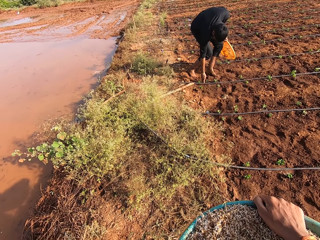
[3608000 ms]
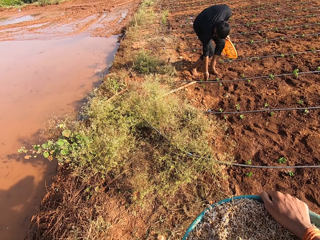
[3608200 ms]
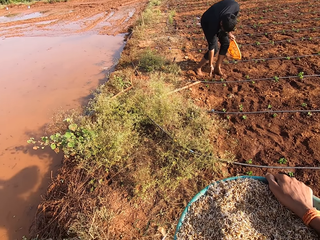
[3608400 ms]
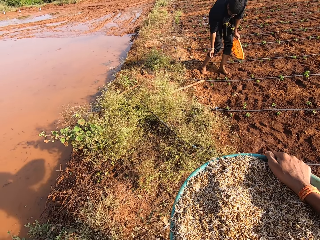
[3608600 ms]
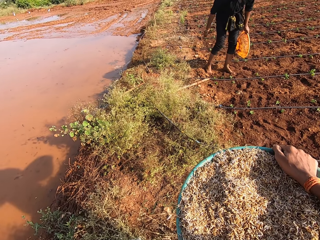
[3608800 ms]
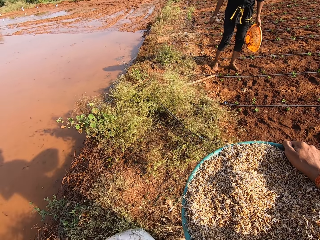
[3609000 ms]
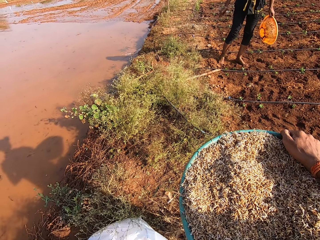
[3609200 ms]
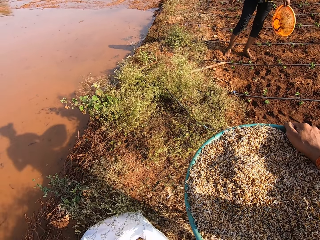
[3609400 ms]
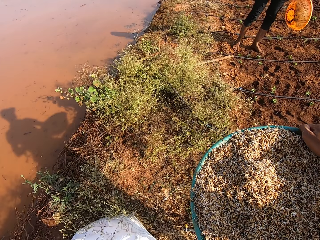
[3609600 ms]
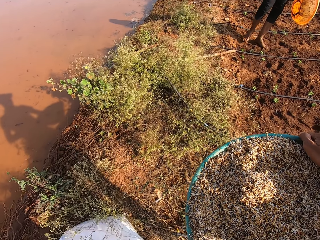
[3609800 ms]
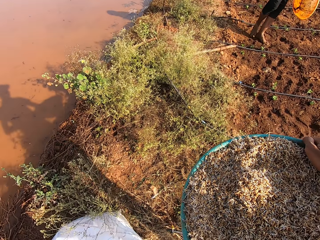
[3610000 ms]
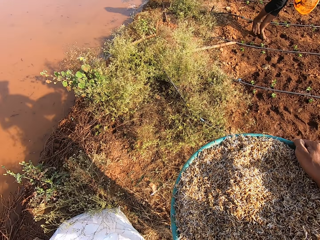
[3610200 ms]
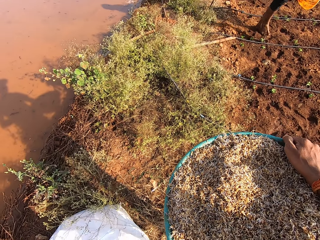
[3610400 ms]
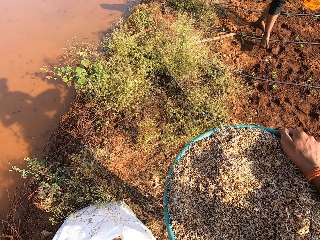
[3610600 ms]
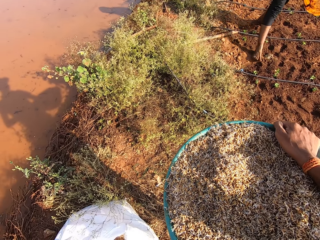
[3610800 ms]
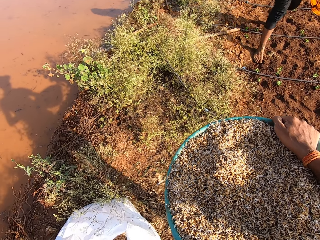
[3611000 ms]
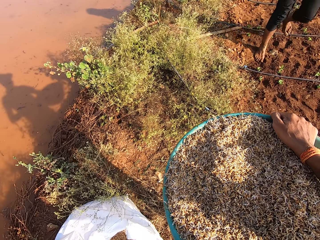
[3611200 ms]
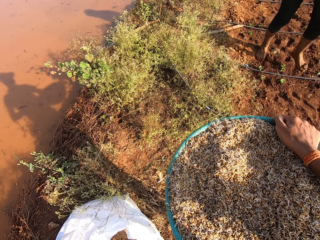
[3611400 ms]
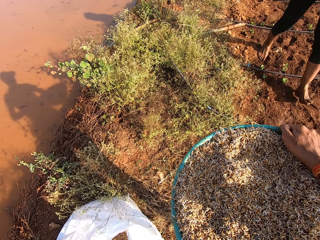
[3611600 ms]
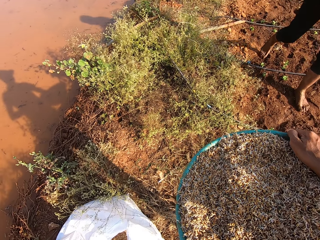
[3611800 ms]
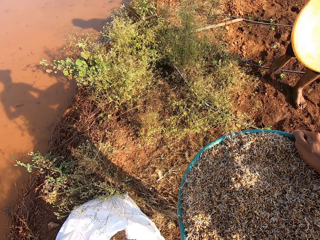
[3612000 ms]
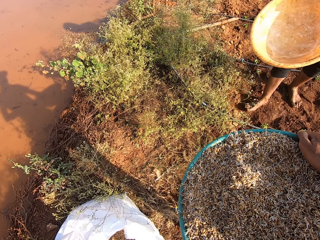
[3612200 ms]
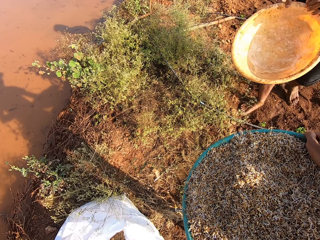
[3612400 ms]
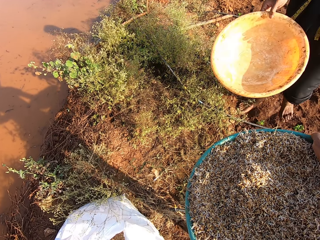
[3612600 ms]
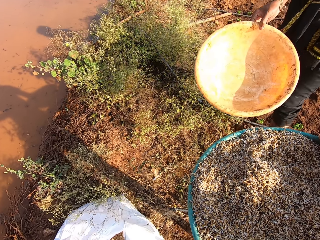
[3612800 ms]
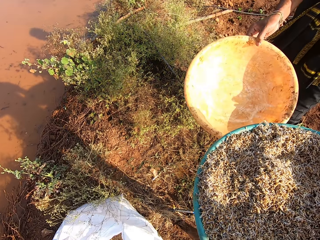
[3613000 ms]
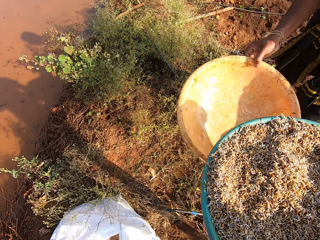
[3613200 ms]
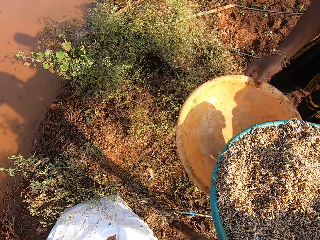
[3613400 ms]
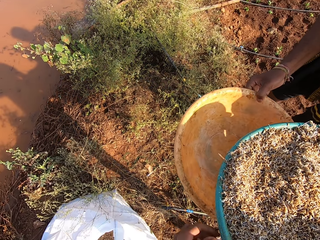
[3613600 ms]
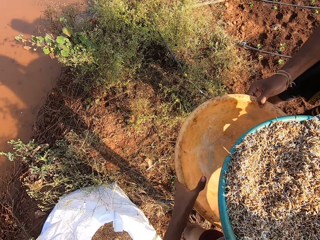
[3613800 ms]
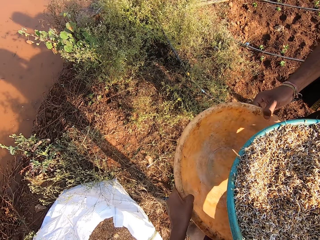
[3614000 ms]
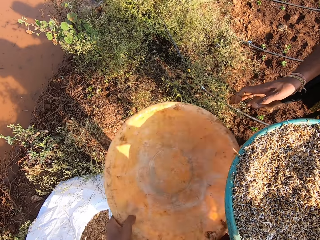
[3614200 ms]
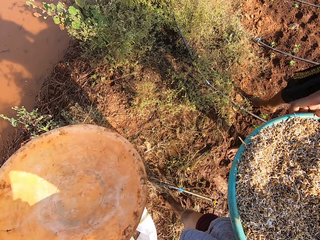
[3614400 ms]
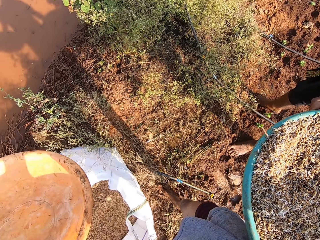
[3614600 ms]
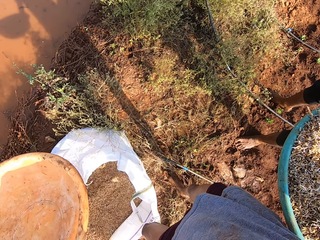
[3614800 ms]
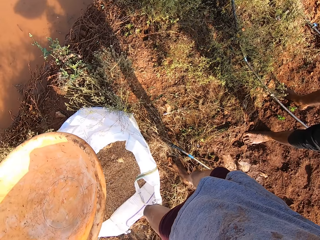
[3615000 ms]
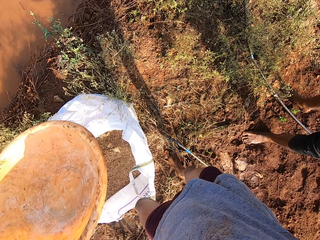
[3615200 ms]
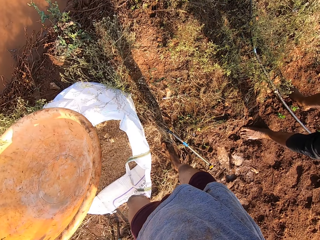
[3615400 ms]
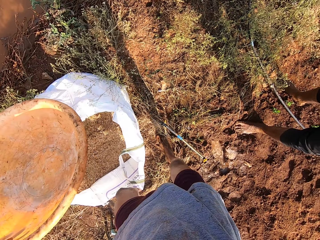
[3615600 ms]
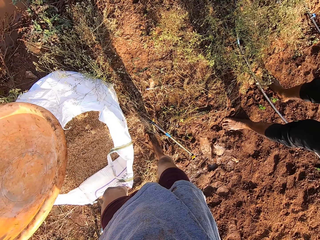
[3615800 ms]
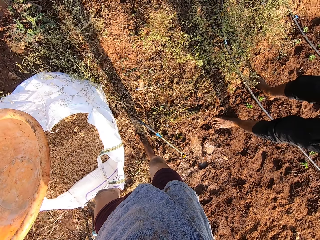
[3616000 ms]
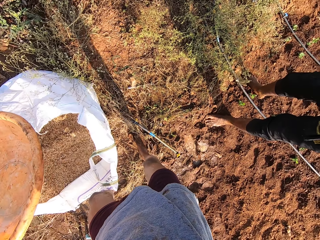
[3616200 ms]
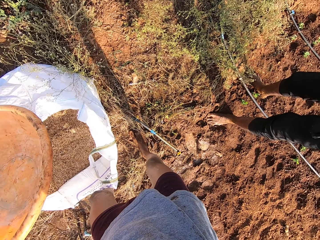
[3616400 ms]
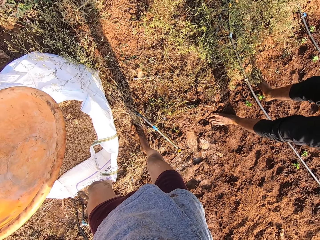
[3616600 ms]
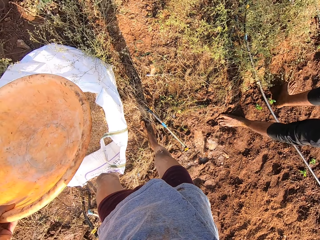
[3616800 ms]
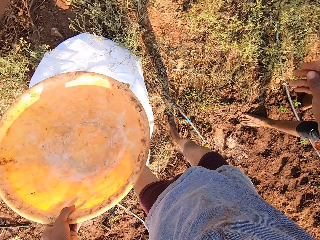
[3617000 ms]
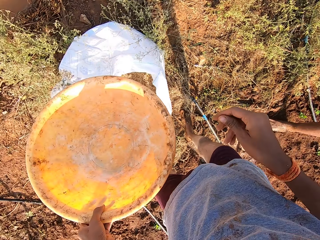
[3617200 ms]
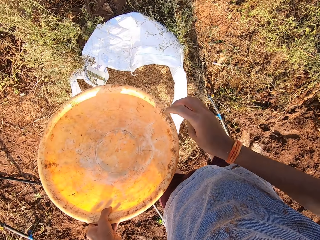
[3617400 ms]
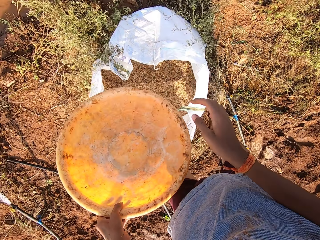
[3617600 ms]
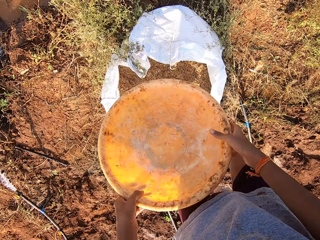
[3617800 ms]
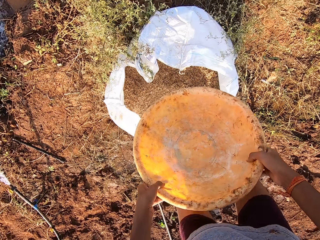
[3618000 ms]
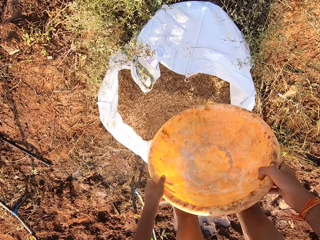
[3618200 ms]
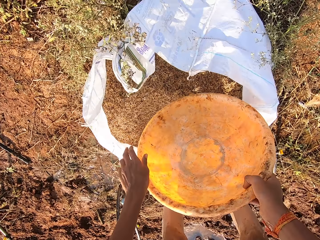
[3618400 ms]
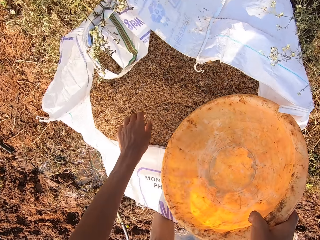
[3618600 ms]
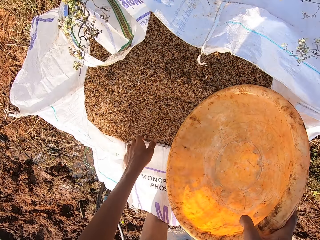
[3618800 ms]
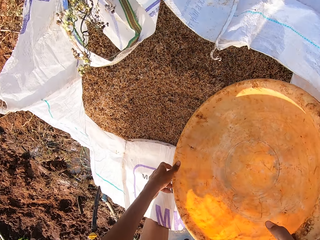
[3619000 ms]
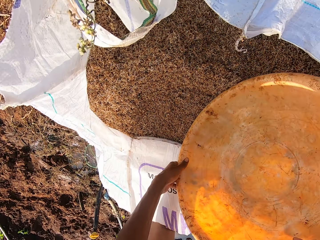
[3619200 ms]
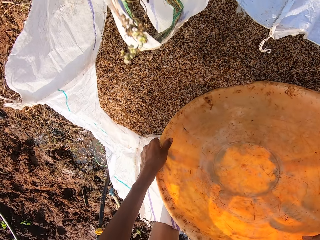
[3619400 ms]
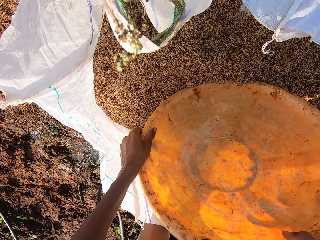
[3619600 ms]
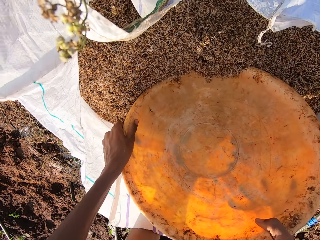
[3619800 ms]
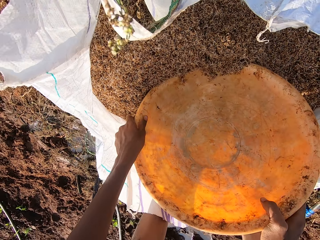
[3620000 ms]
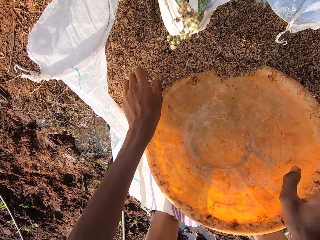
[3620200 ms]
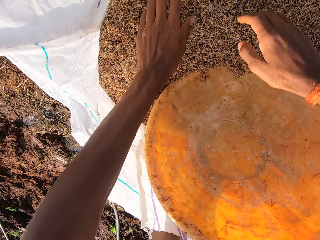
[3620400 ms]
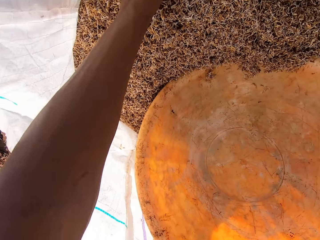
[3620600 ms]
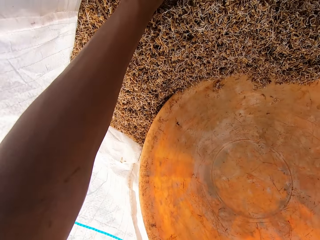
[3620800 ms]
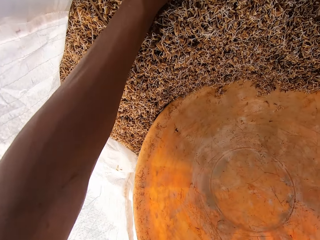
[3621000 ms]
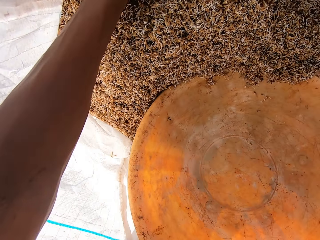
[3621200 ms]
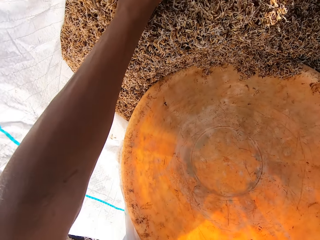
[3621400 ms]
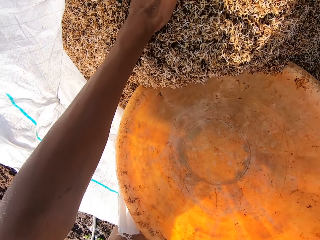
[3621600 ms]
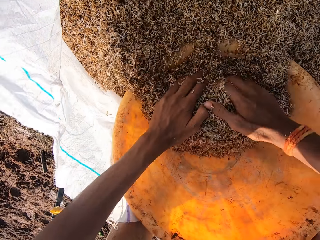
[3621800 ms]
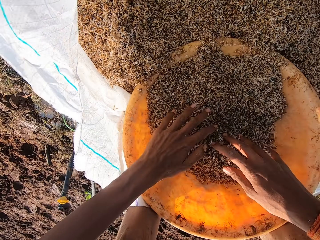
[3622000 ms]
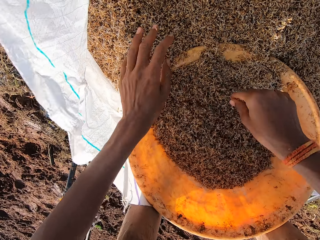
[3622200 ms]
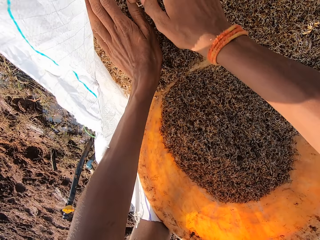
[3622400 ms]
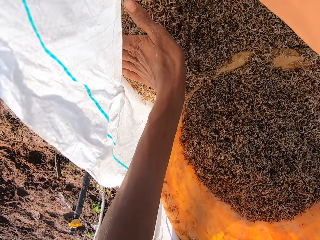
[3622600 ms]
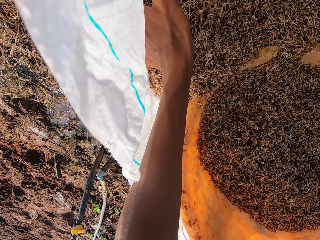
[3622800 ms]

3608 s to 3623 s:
A man walks towards the camera wearer. The camera wearer collects the yellow bowl from the man with his left hand. The man collects the bowl of grass seeds from the camera wearer with his hands. The camera wearer looks around. He holds the yellow bowl with his hands. He dips the yellow bowl into the grass seeds in the bag of grass seeds with his right hand. He puts something in the basin. He dips the yellow bowl into the grass seeds in the bag of grass seeds with his hands. He scoops grass seeds into the yellow bowl with his hands.

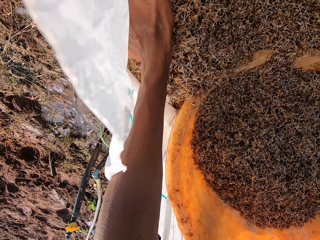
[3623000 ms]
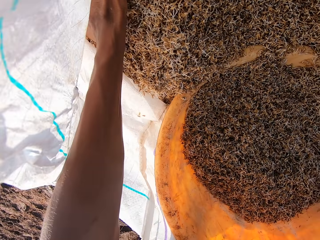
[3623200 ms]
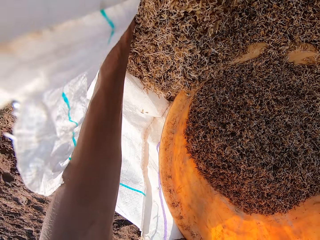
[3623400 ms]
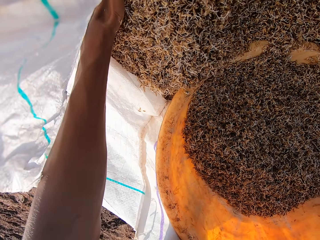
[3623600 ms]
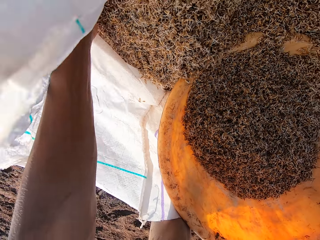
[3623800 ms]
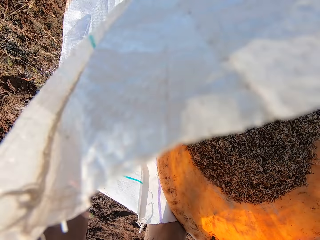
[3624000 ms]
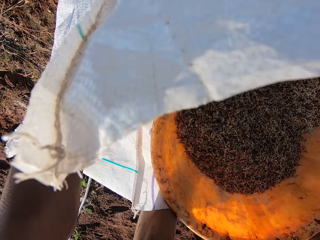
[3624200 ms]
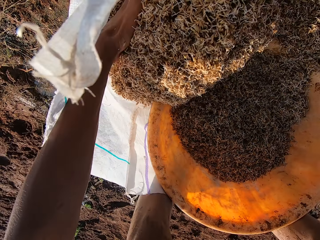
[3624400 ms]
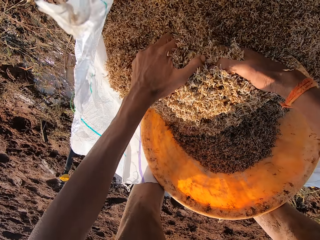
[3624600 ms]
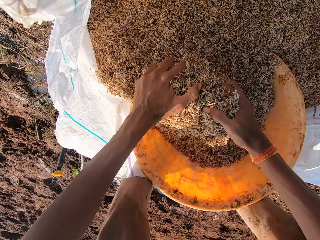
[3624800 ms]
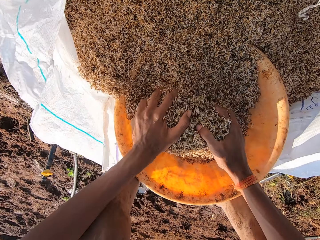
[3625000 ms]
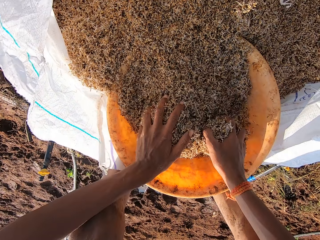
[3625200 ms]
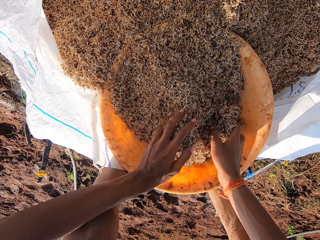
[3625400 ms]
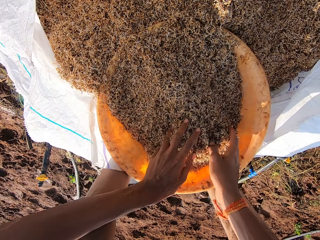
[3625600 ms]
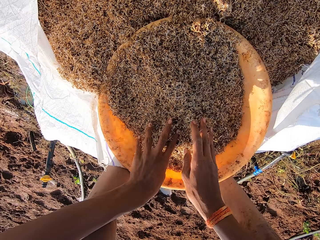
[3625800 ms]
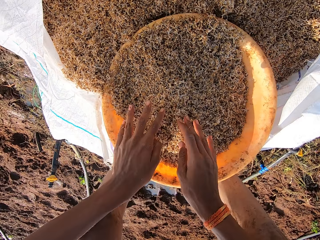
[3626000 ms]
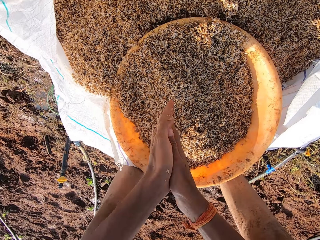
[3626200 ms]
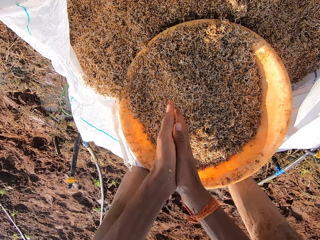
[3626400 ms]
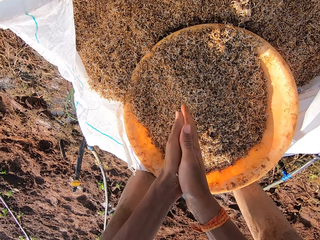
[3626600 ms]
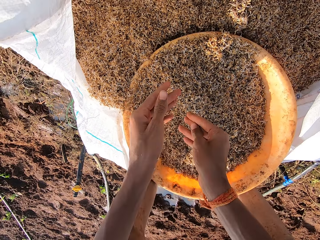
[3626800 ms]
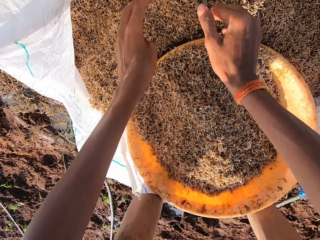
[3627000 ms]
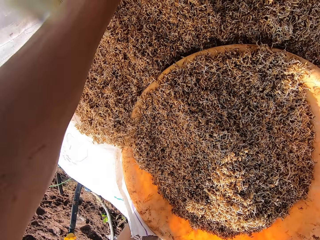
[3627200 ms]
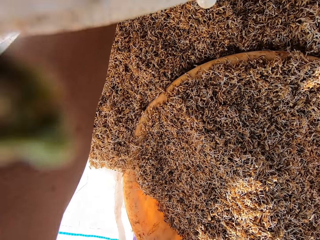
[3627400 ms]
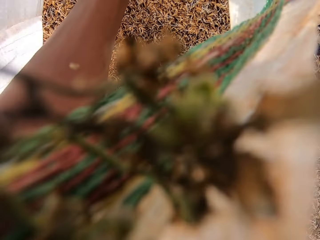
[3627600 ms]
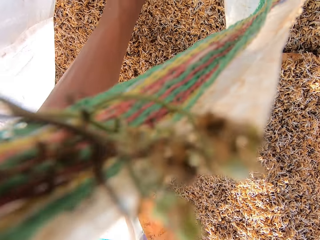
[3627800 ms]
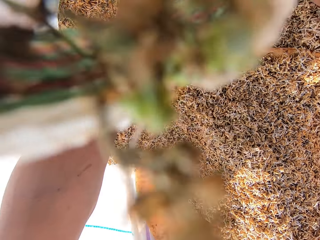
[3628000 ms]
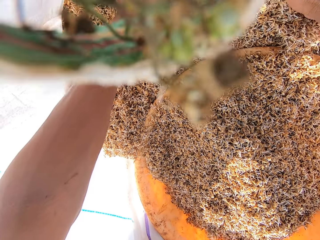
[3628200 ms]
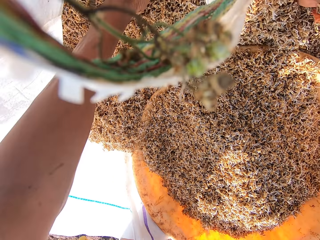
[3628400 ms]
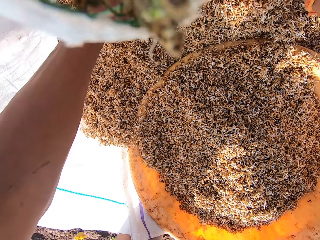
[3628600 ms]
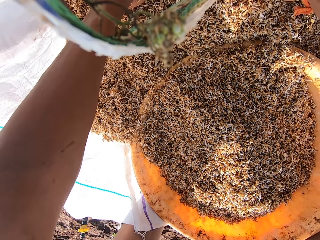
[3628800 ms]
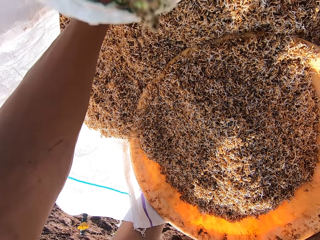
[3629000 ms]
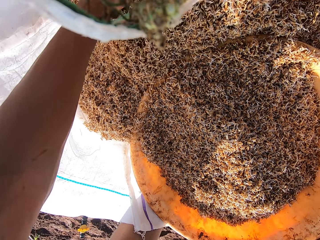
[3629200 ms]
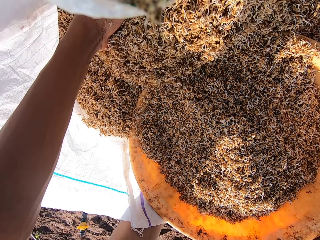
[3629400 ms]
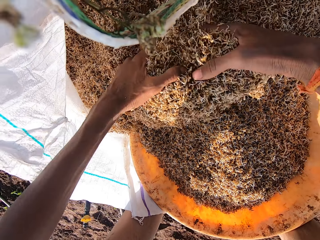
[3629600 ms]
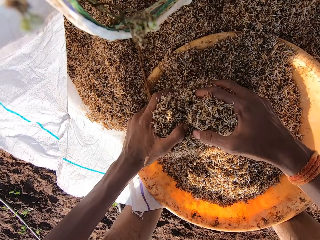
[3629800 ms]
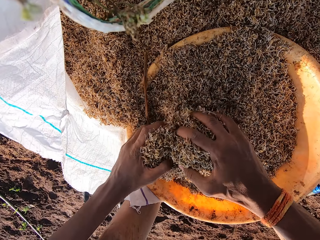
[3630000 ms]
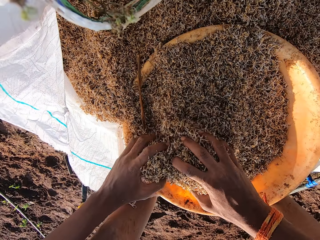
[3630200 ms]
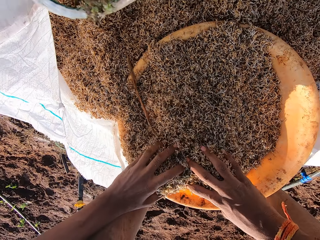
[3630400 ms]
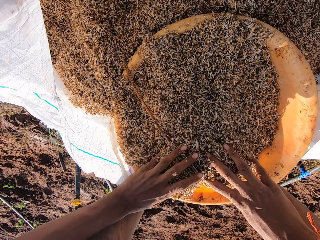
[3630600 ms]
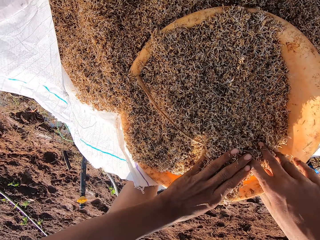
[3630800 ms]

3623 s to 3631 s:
The camera wearer rubs his hands together. He scoops grass seeds into the yellow bowl with his hands.
